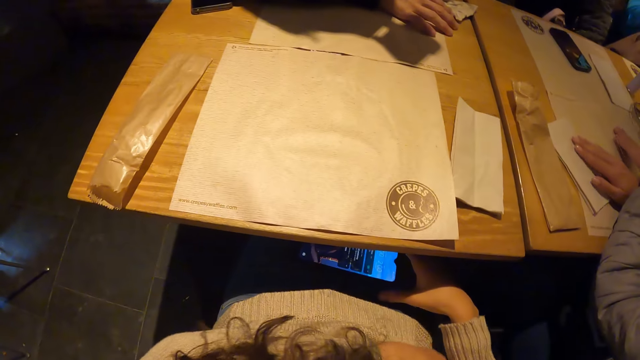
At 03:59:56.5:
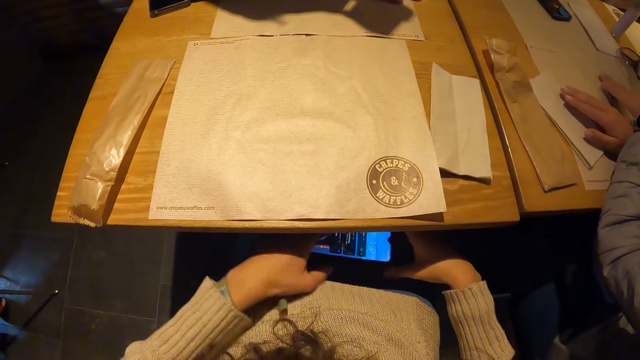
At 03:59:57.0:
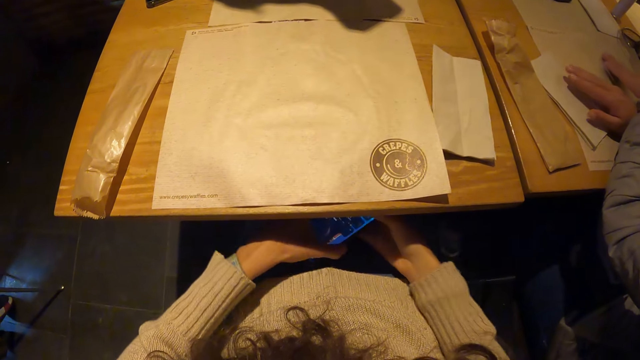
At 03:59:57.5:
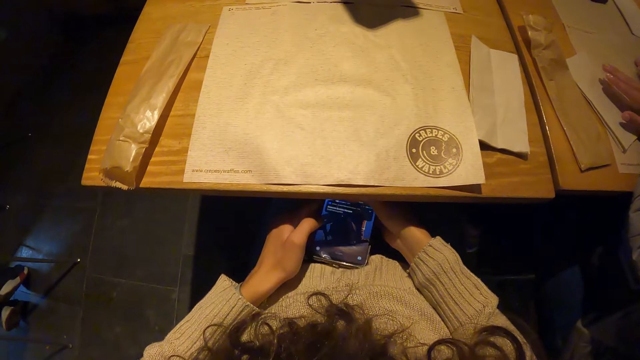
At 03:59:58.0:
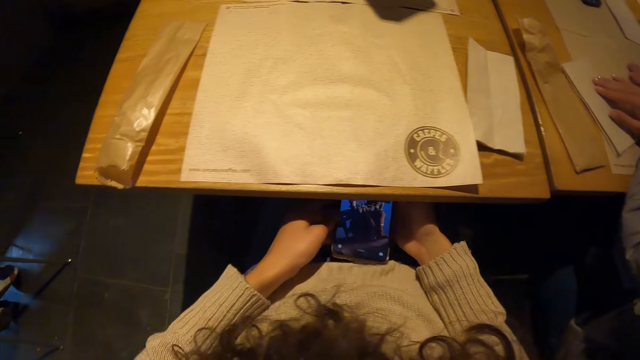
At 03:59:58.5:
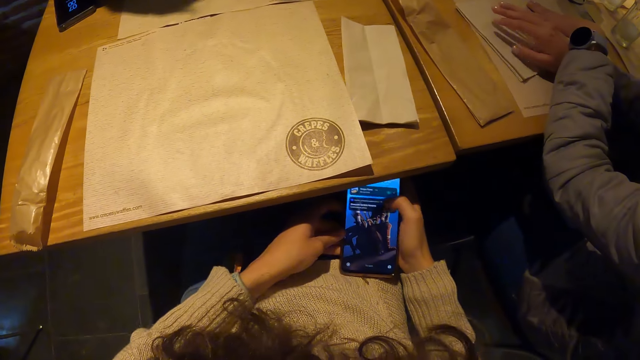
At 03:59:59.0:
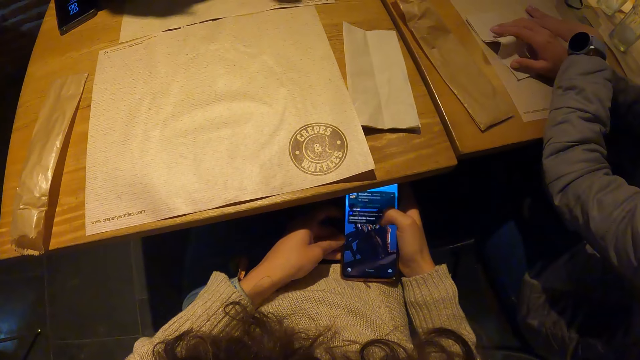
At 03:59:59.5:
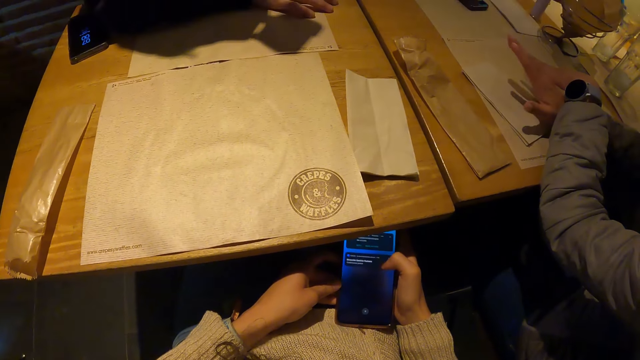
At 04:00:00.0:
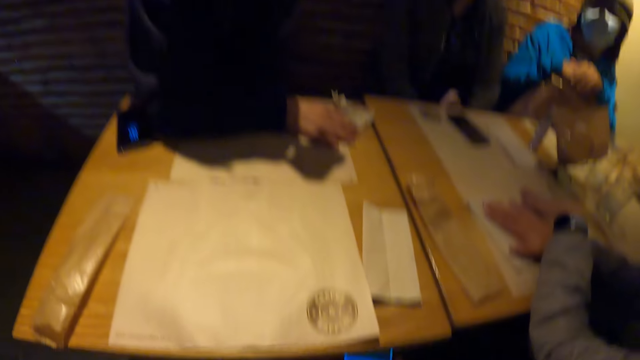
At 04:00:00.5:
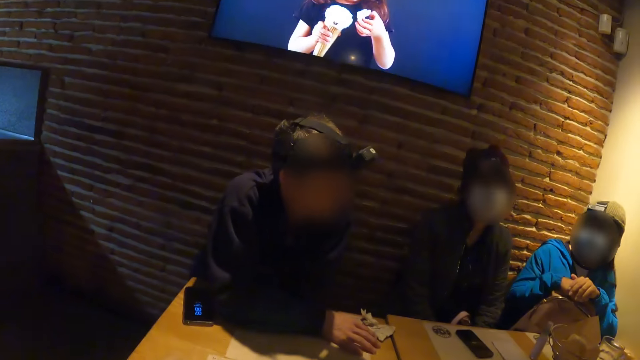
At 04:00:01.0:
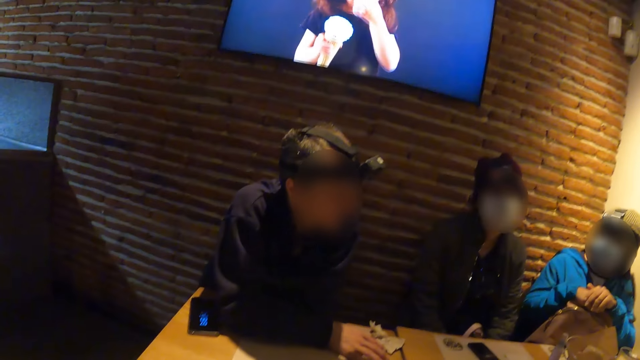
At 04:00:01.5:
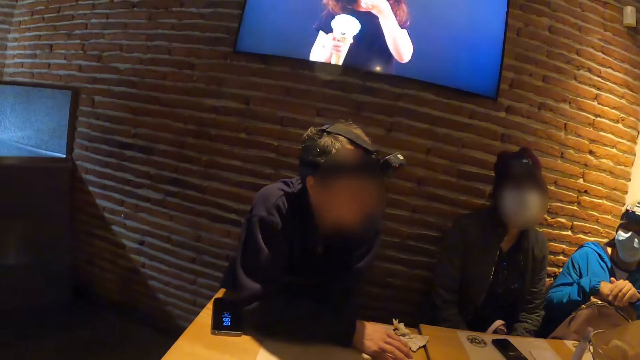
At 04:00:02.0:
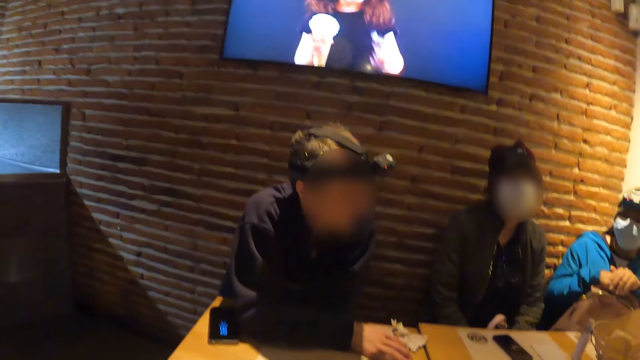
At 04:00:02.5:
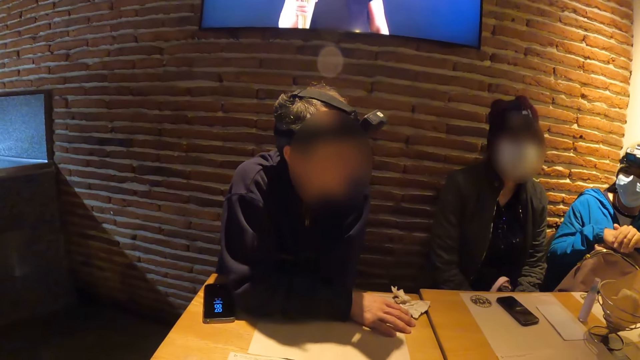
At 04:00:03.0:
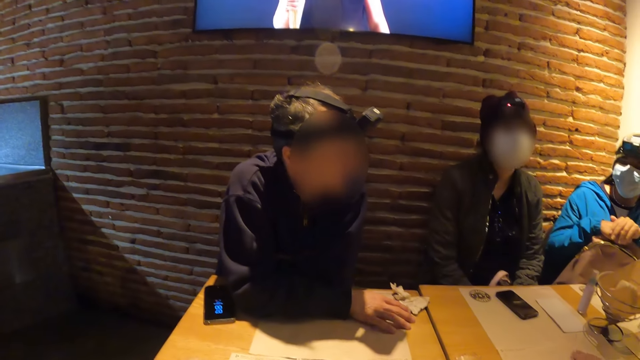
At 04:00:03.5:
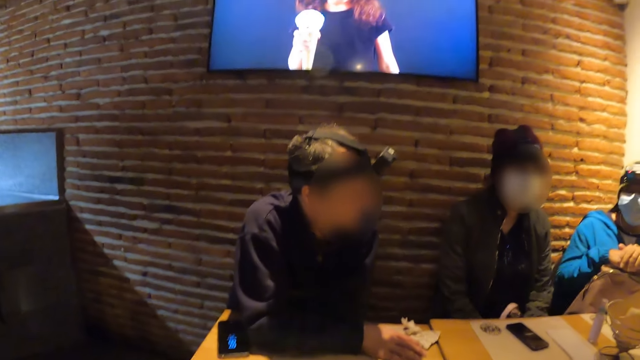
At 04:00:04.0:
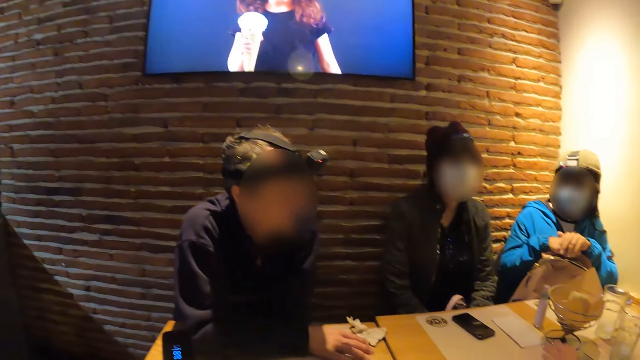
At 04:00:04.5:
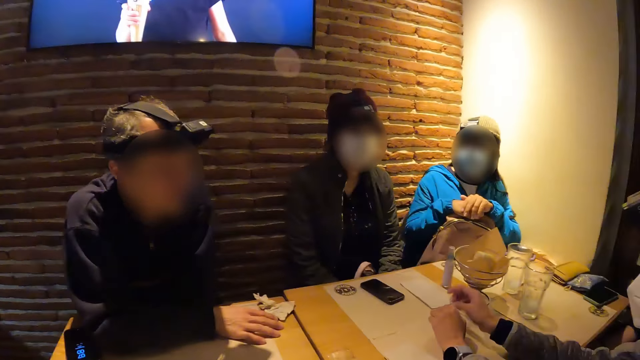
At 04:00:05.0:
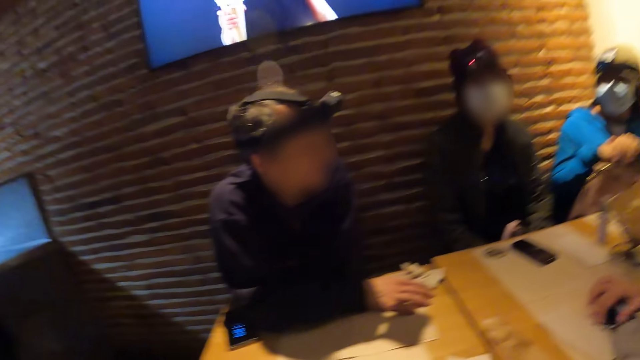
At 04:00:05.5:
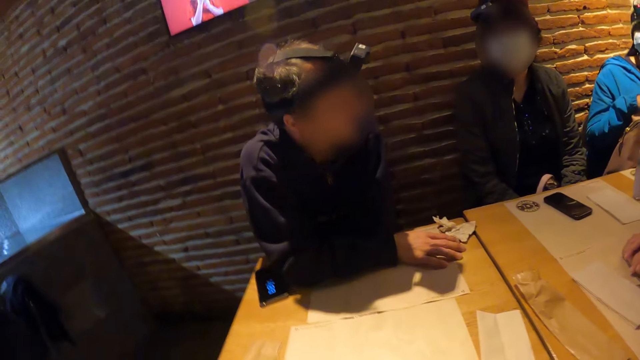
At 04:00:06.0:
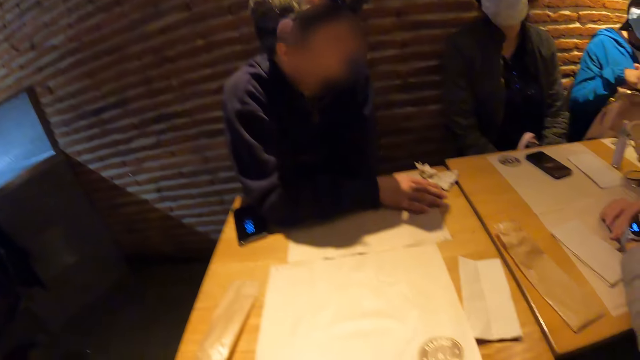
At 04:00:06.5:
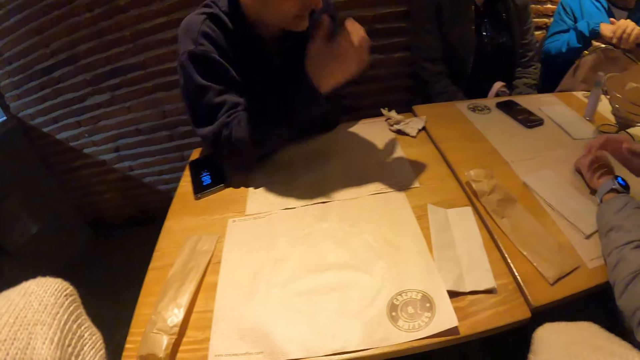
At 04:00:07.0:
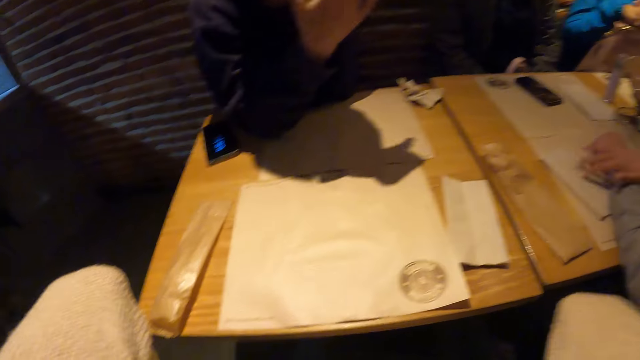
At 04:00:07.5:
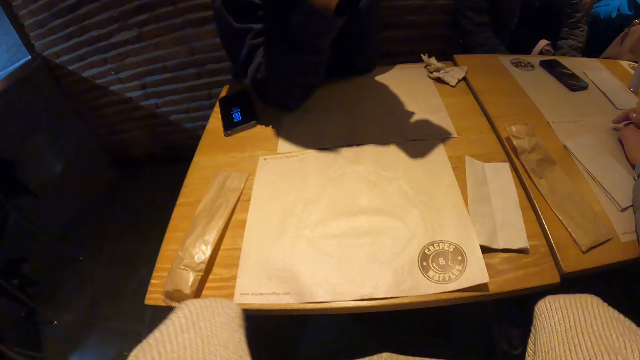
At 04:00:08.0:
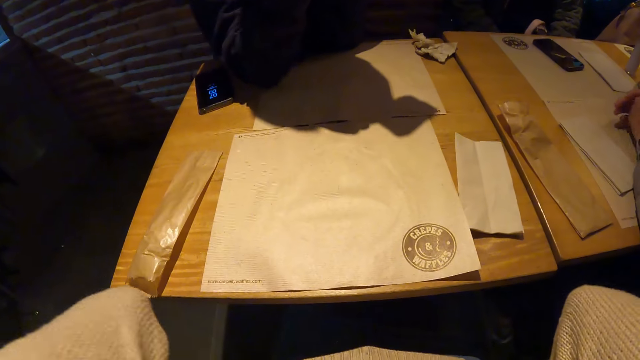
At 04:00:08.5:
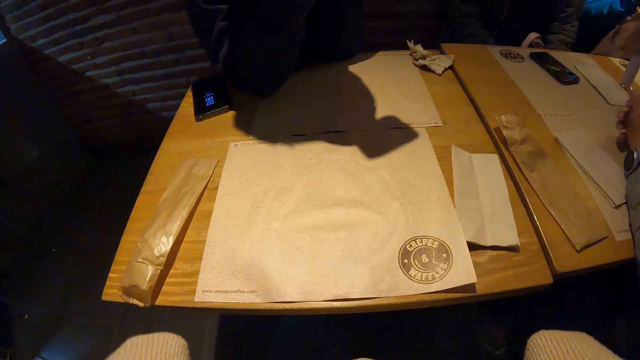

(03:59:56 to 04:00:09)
The camera wearer picks up a phone from her lap with both hands. She holds the phone. She operates the phone with both hands. The woman adjusts a watch on her left hand with her right hand. She taps the watch on her left hand with her right hand.

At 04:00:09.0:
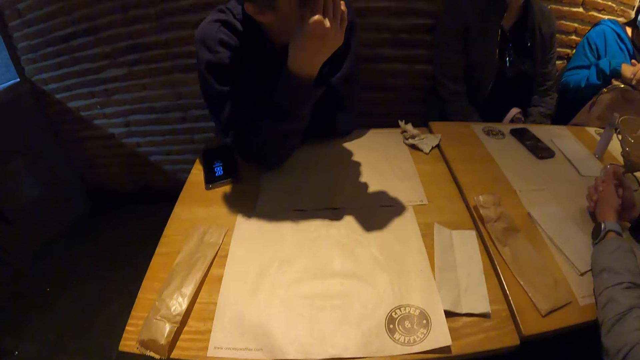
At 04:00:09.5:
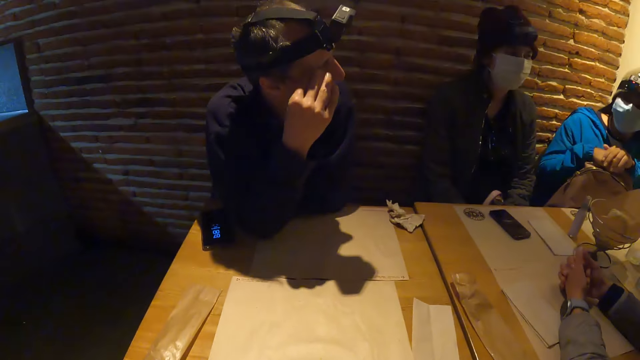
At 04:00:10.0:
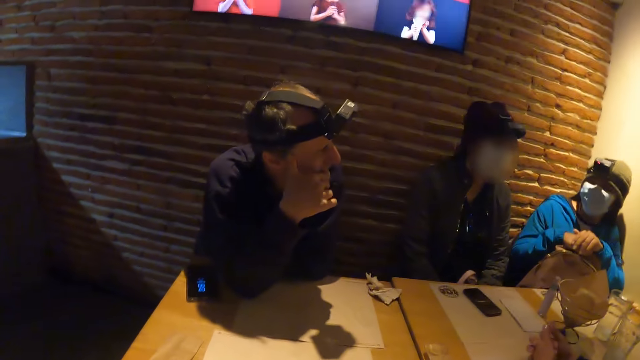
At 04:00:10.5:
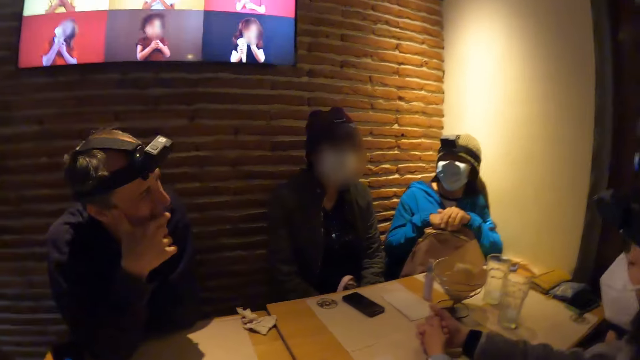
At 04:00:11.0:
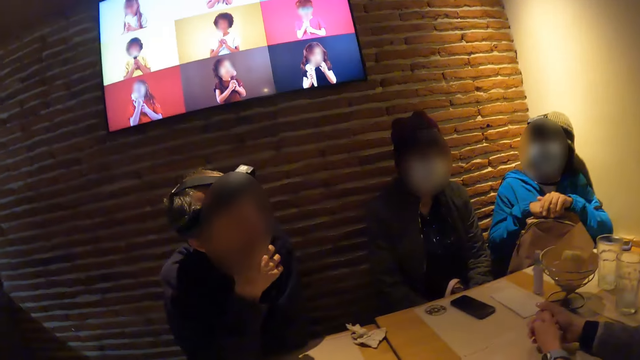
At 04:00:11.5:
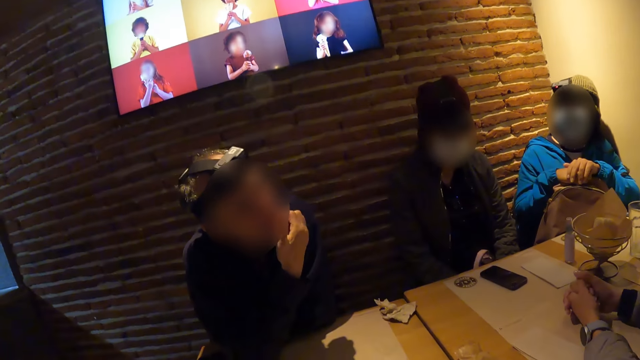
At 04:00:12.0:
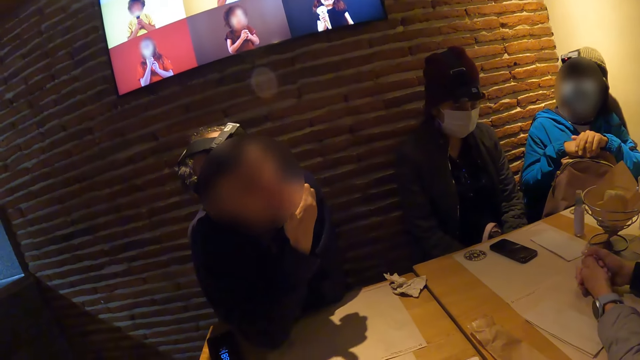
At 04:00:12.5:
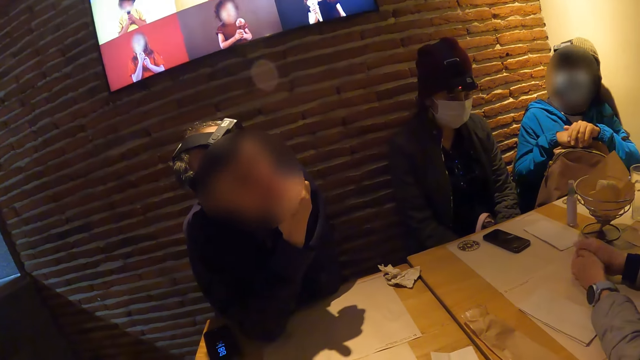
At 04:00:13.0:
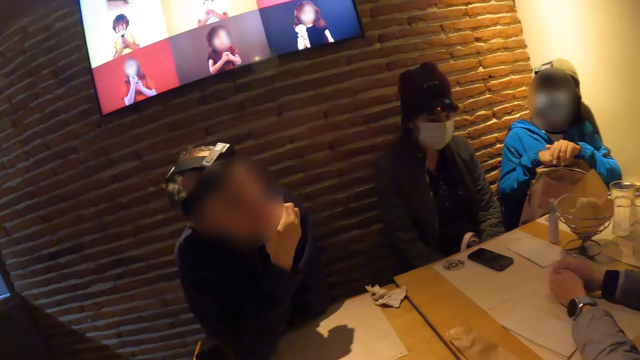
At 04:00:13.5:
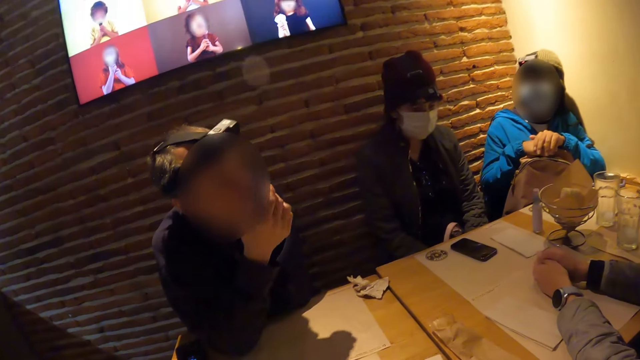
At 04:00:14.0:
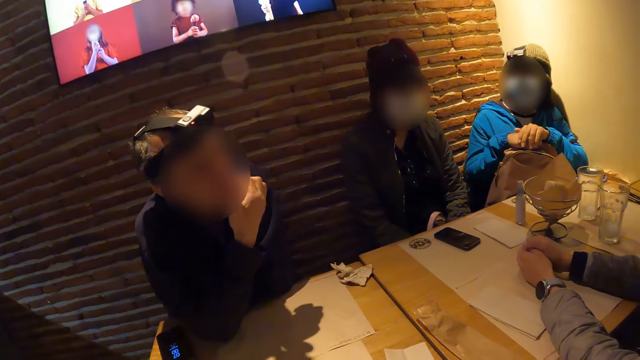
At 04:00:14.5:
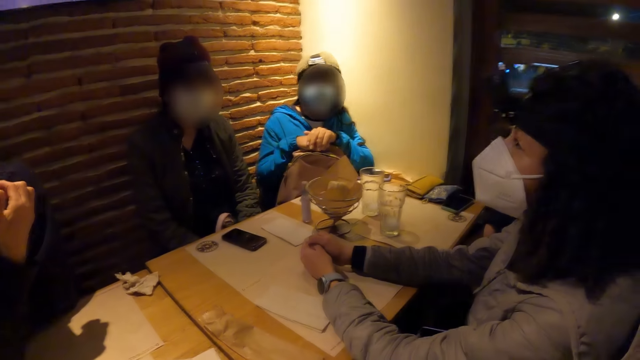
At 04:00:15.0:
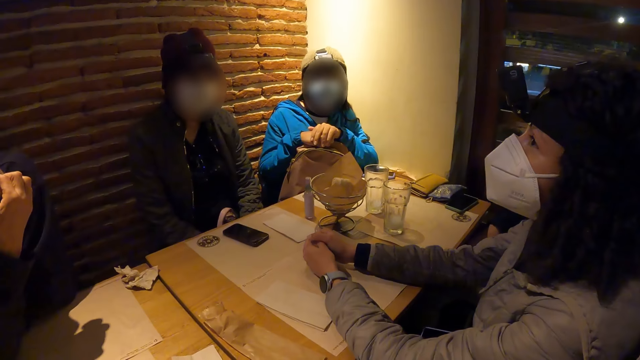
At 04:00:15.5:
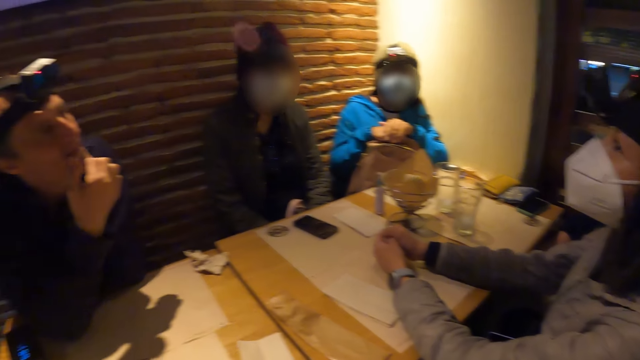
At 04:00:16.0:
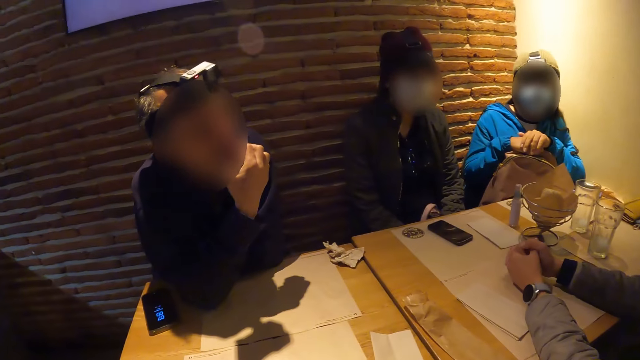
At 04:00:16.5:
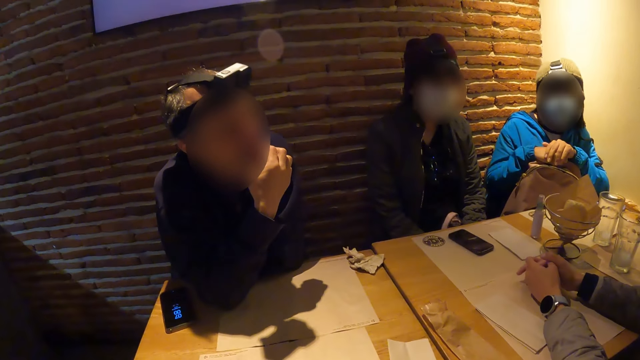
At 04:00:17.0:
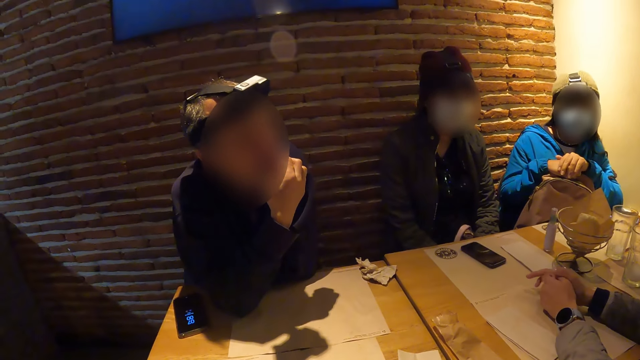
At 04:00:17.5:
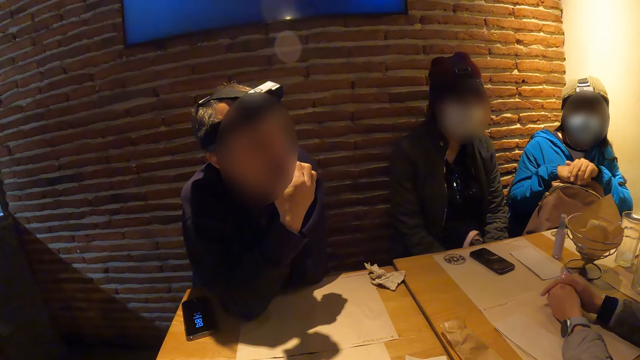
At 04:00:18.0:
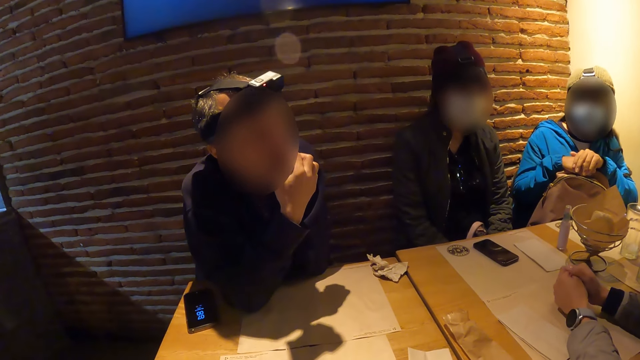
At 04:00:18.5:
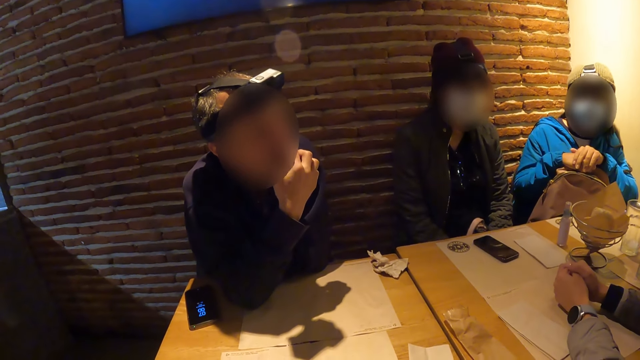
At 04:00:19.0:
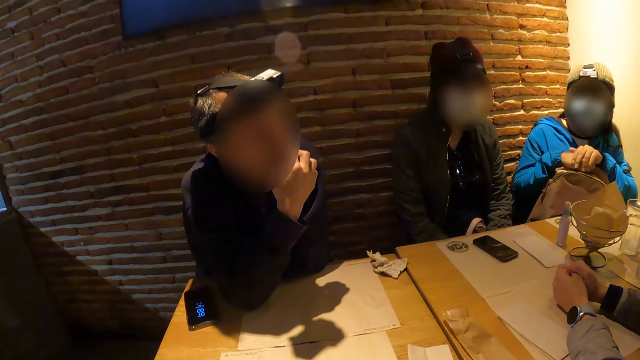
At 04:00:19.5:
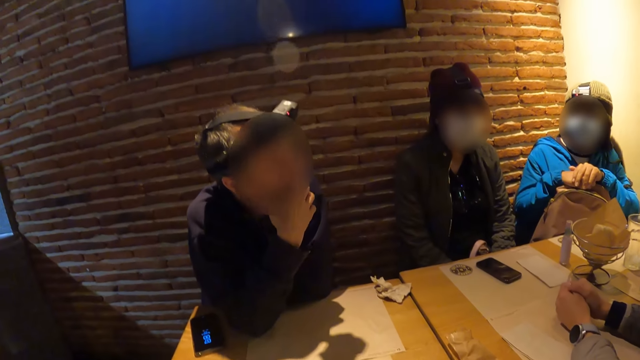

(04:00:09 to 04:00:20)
A man touches his face with his right hand. The camera wearer looks around. The man scratches his face with his right hand.
